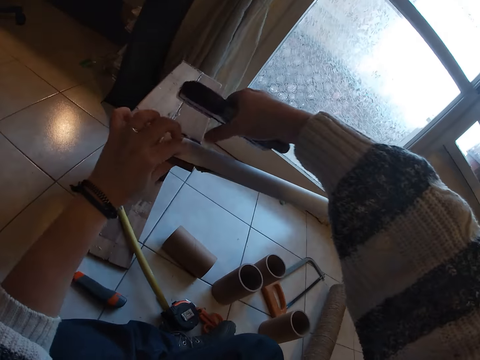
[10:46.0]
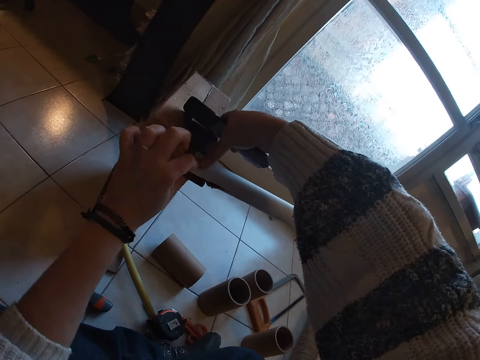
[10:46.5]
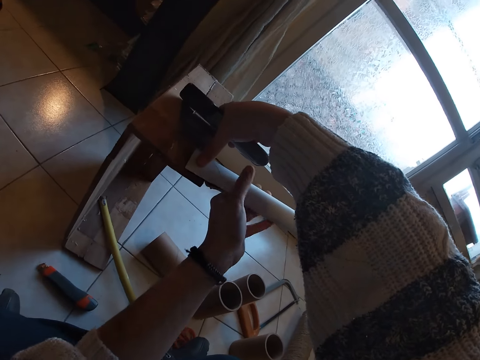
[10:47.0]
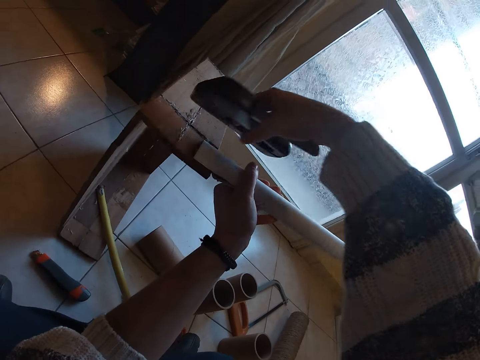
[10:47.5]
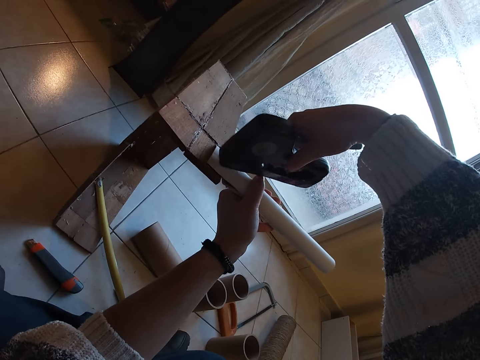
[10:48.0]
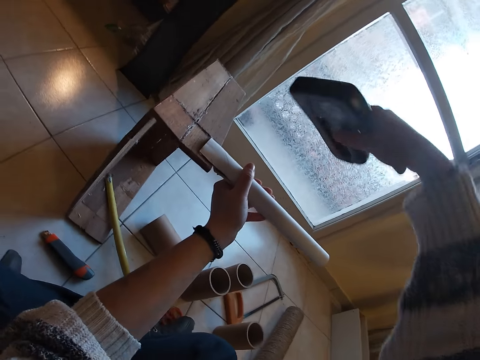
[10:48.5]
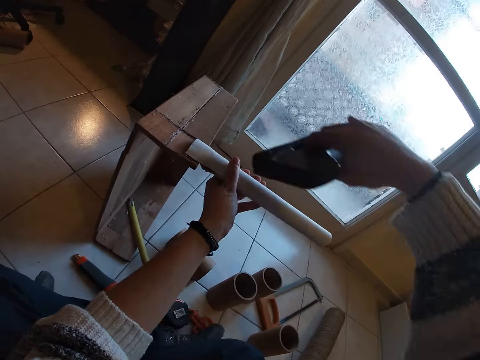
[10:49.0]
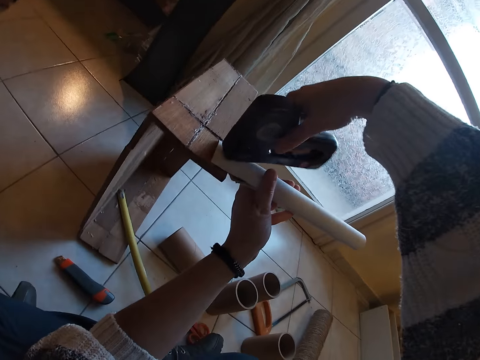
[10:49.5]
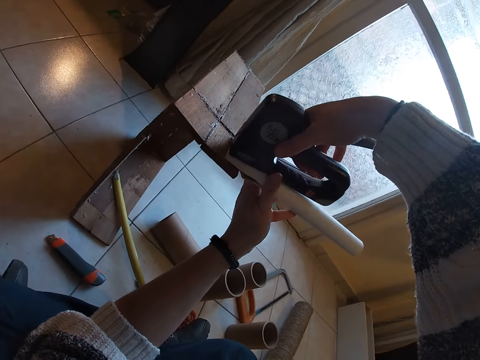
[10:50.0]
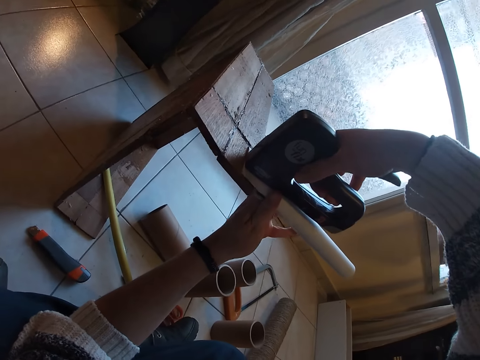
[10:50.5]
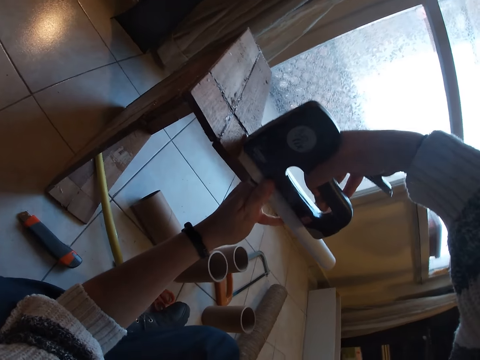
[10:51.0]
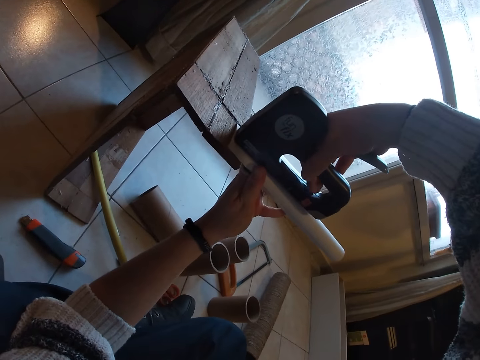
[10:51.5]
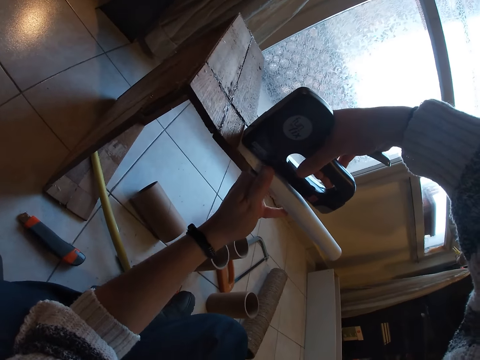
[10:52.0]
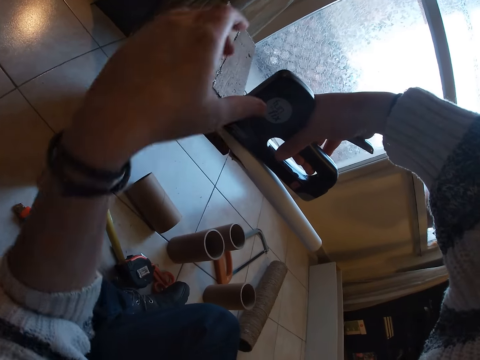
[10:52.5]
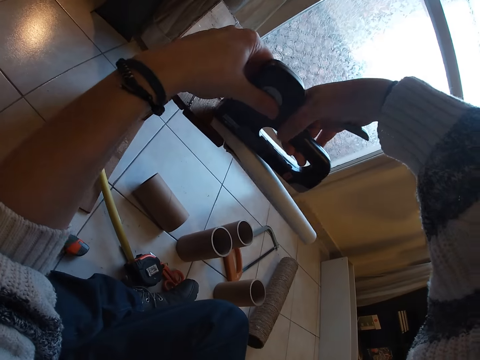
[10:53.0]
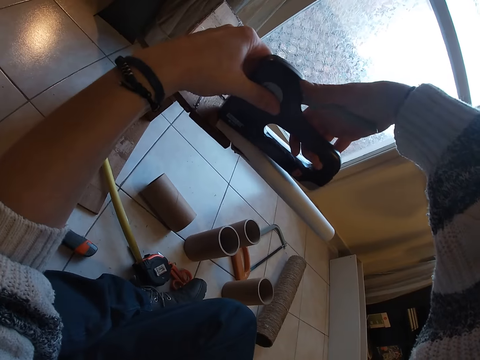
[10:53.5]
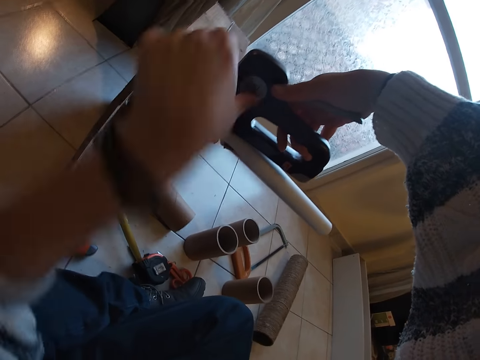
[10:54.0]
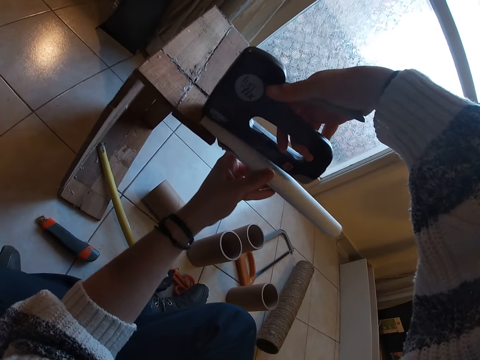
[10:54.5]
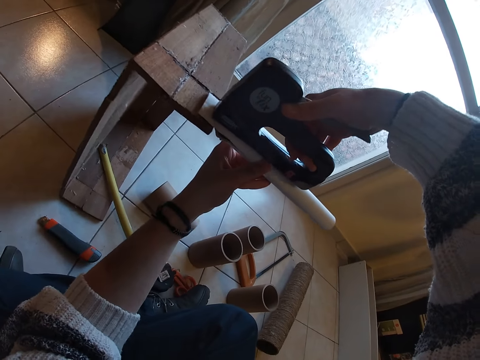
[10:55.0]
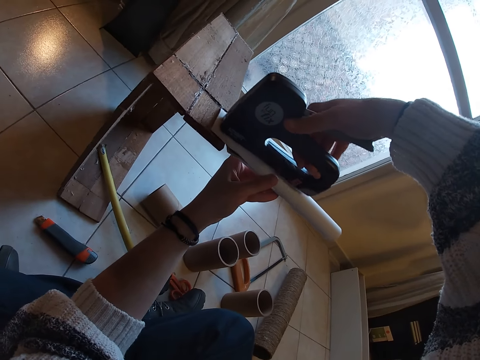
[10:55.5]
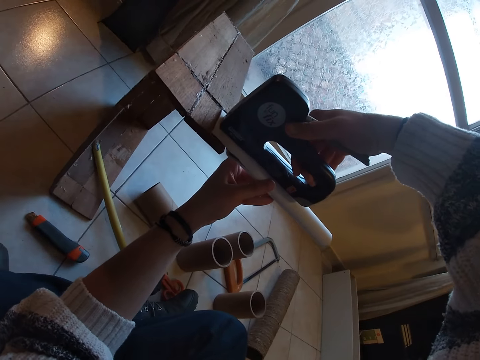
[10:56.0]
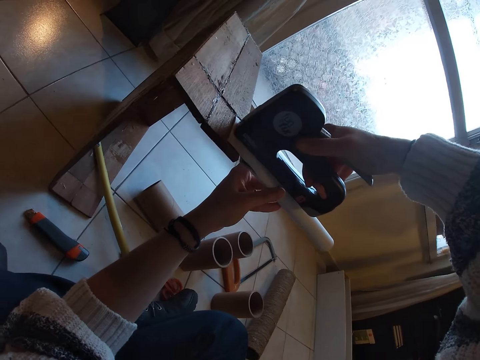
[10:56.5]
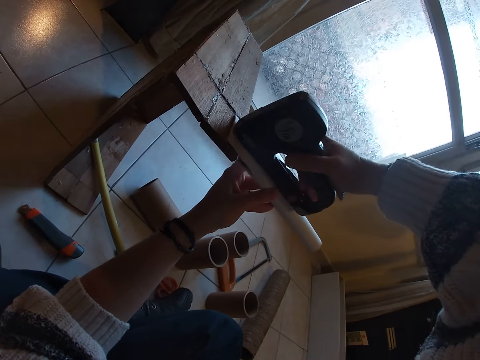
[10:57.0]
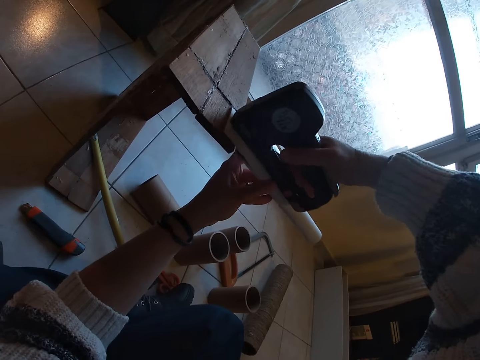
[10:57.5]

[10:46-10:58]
The camera wearer presses the craft tube on the box with her right hand. She holds the craft tube with her left hand. She staples the craft tube to the box on the floor with the staple gun in her right hand. She touches the staple gun with her left hand. She staples a carton on wood. She holds the craft tube with her left hand.

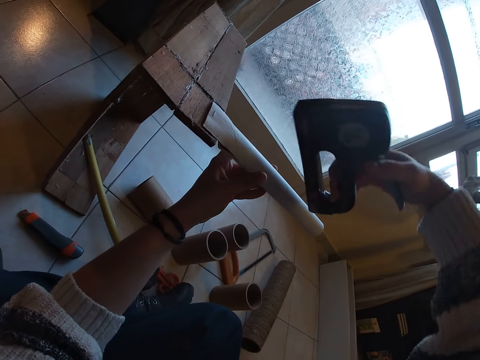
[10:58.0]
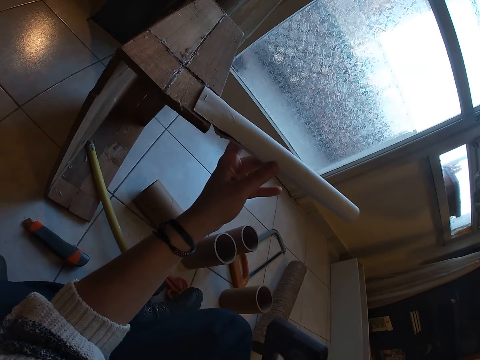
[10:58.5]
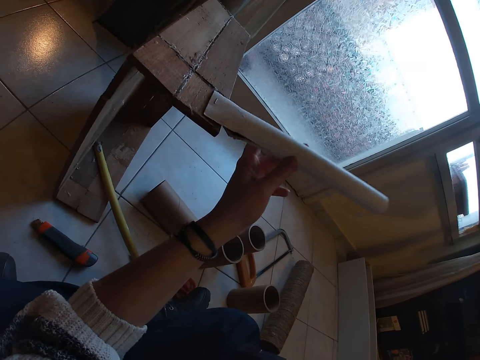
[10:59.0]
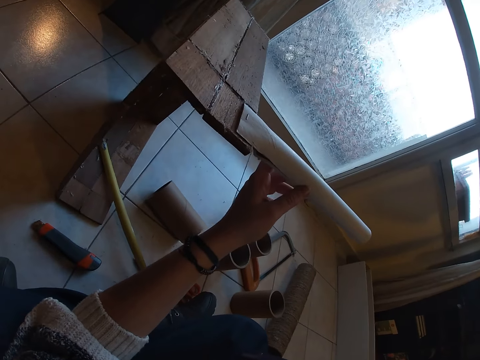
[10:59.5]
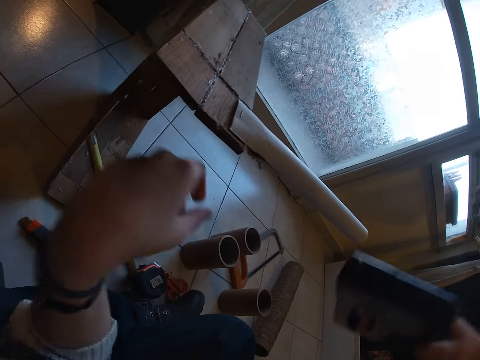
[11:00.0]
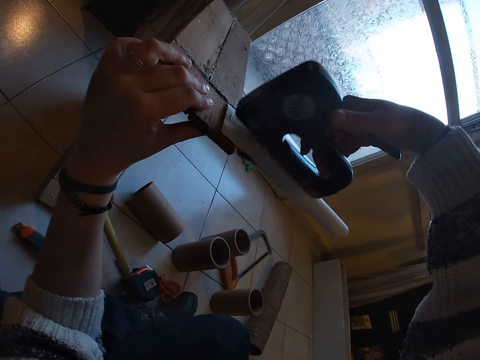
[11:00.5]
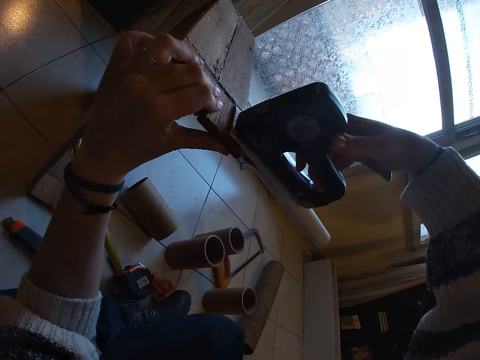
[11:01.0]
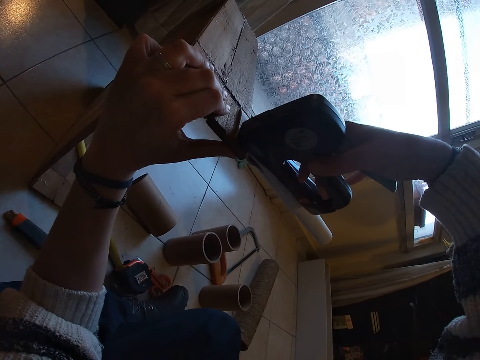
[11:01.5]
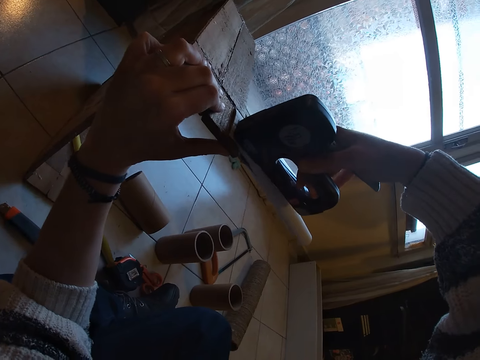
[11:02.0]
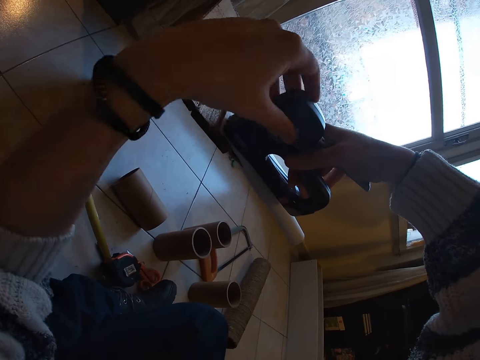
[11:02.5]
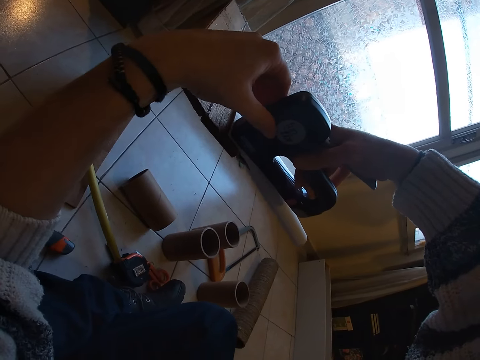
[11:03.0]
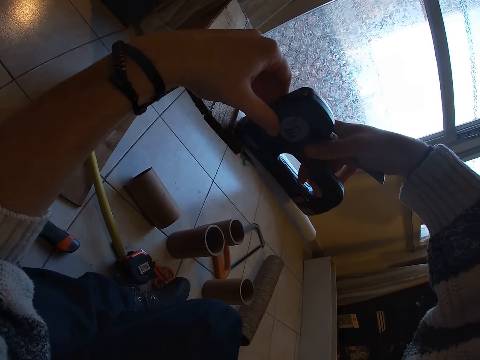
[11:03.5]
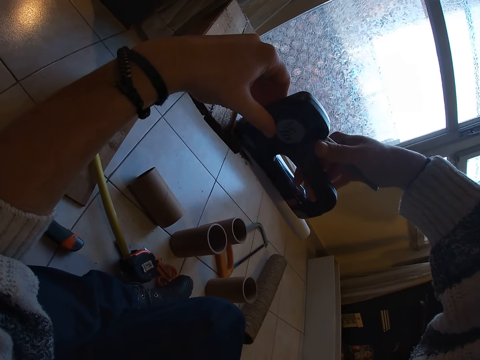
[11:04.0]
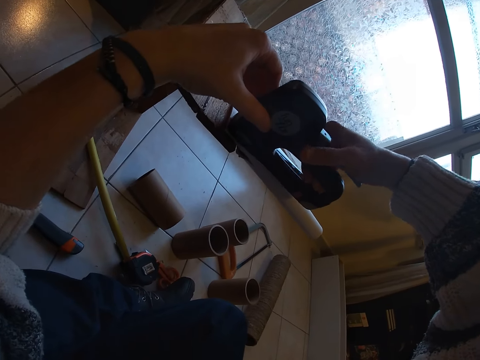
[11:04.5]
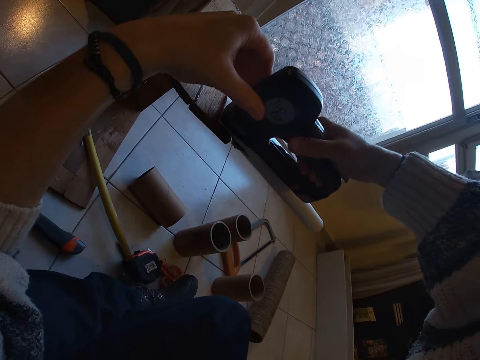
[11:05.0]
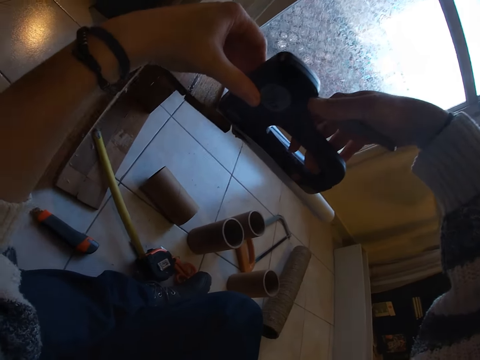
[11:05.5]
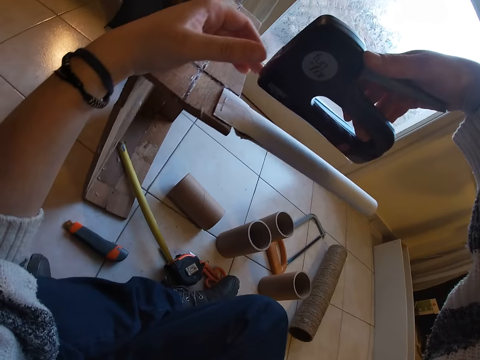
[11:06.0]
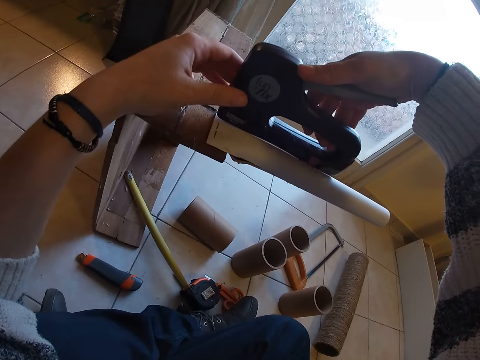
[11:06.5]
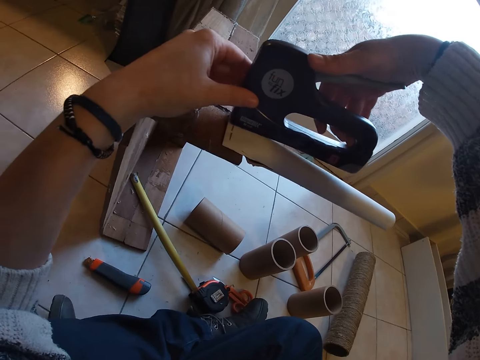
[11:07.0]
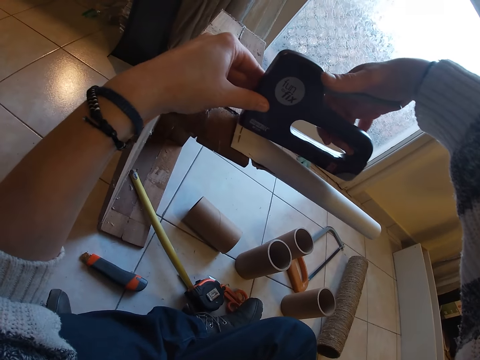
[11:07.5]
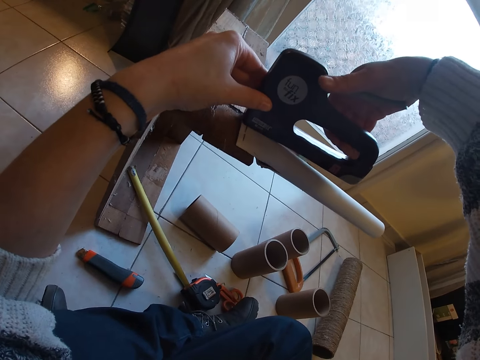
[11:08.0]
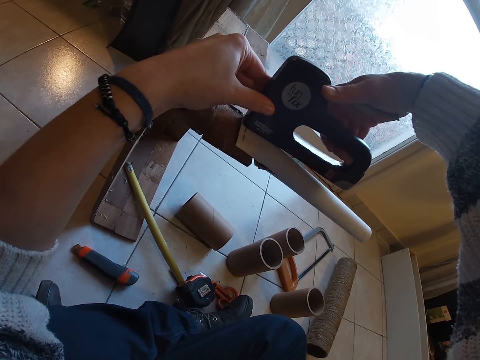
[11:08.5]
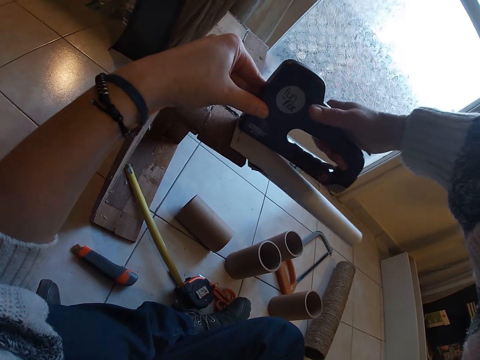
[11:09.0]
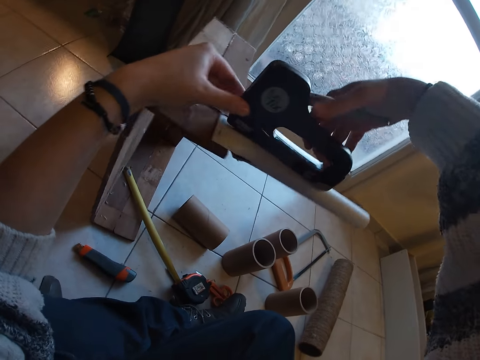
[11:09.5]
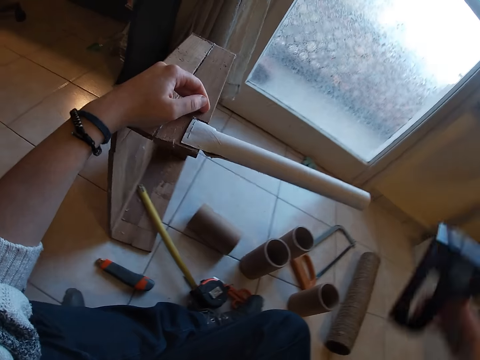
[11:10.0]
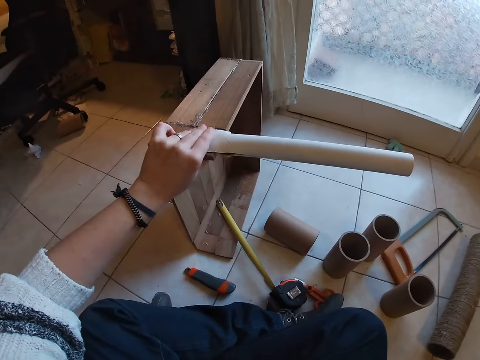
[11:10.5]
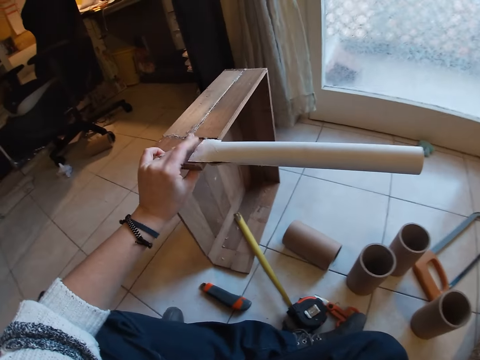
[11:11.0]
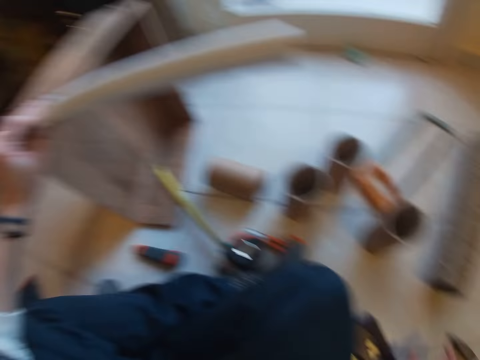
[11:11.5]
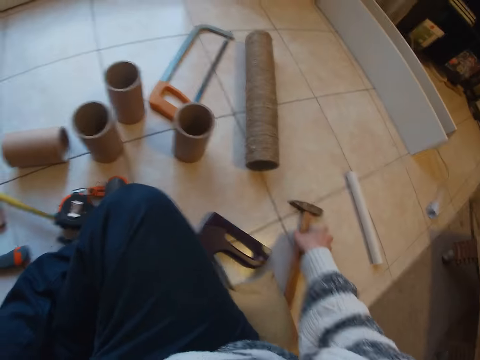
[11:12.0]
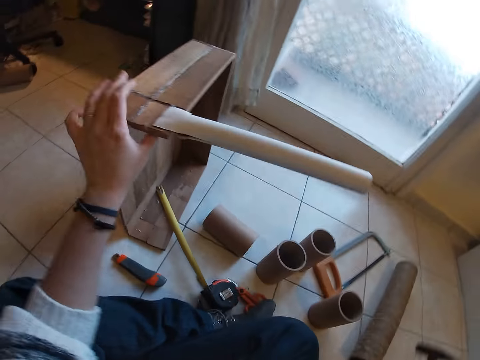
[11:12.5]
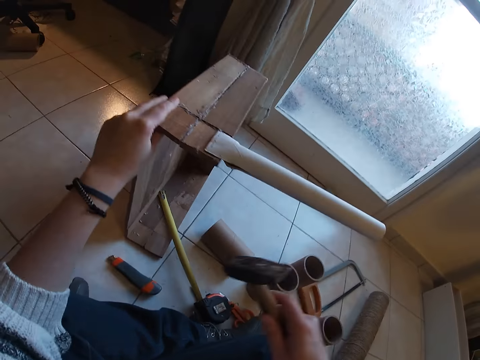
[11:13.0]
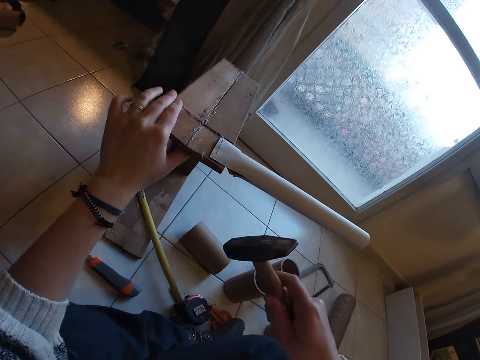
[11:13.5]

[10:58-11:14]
The camera wearer moves the craft tube with her left hand. She shakes a stapled carton. She staples the craft tube to the box on the floor with the staple in her right hand. She holds the box on the floor with her left hand. She staples the craft tube to the box on the floor with the staple in both hands. She touches the craft tube on the box on the floor with her left hand. She drops the staple gun on the floor with her right hand. She looks on the floor. She picks up the hammer from the floor with her right hand.
